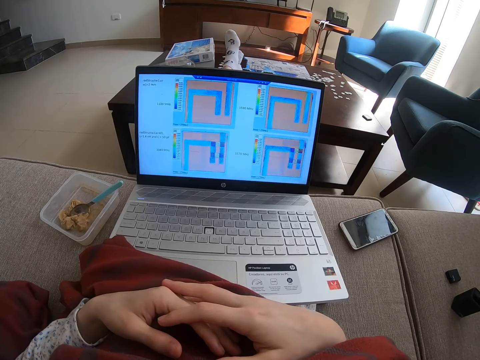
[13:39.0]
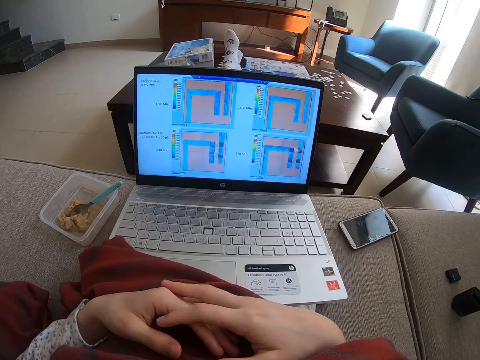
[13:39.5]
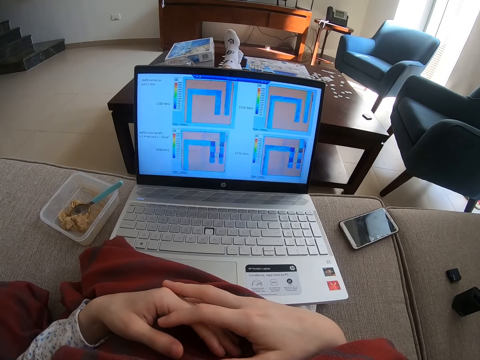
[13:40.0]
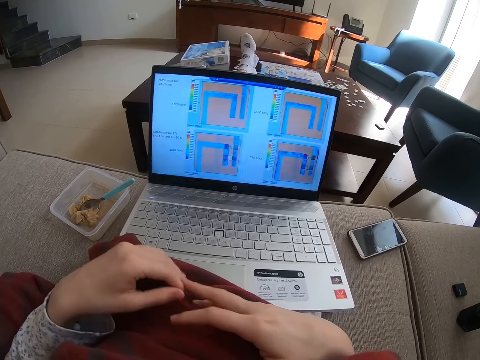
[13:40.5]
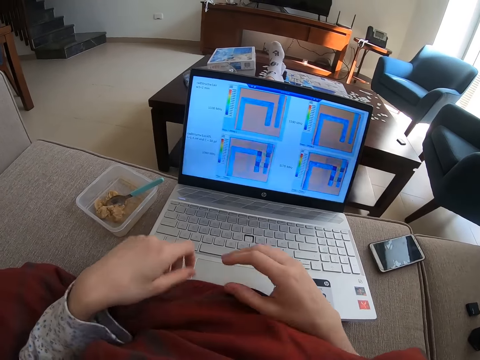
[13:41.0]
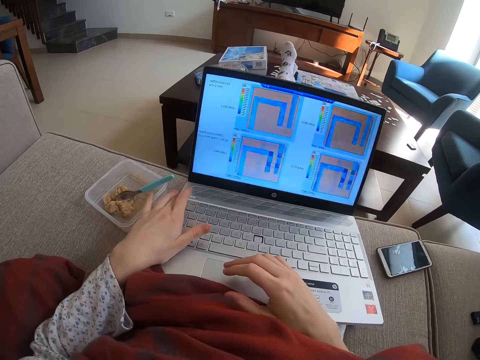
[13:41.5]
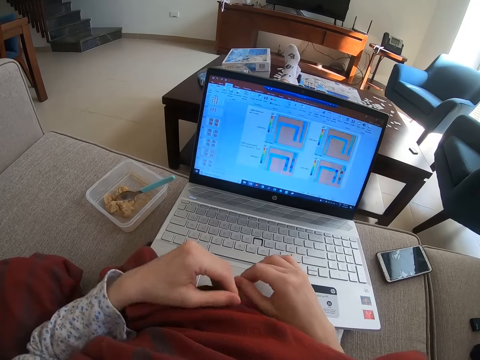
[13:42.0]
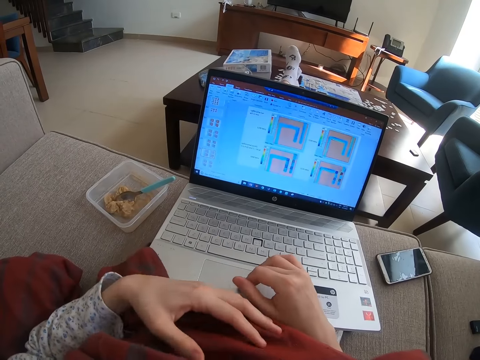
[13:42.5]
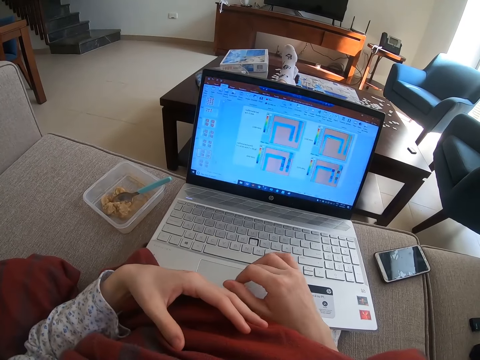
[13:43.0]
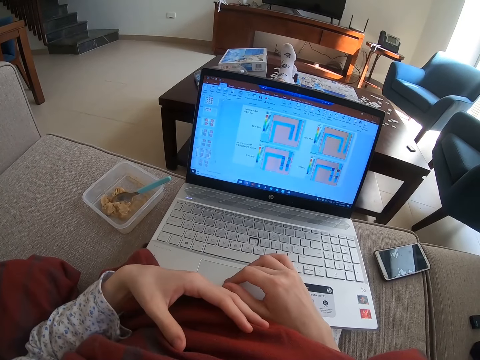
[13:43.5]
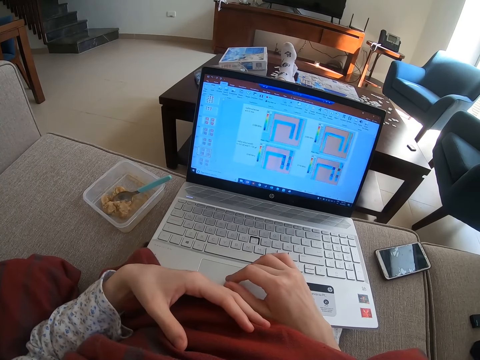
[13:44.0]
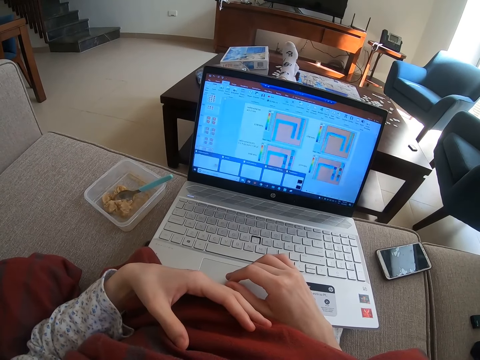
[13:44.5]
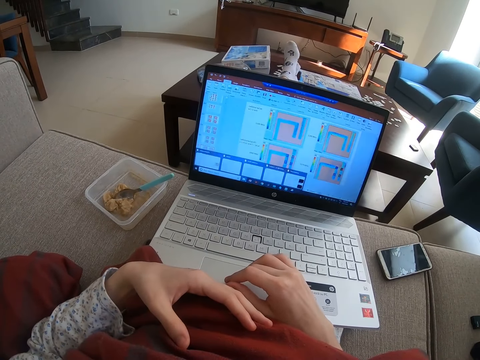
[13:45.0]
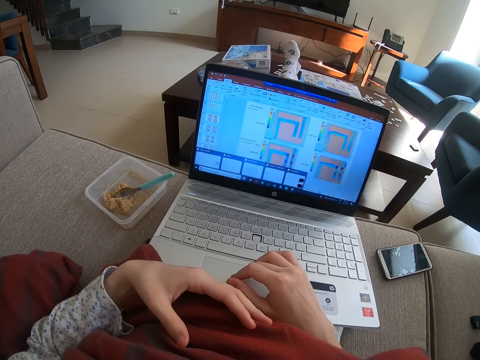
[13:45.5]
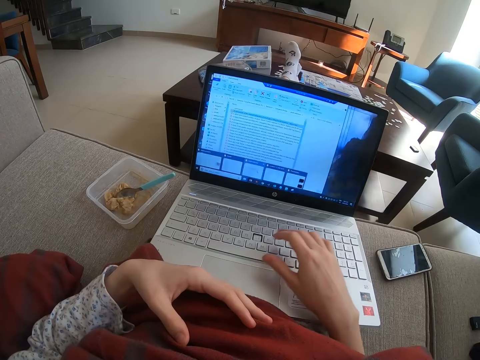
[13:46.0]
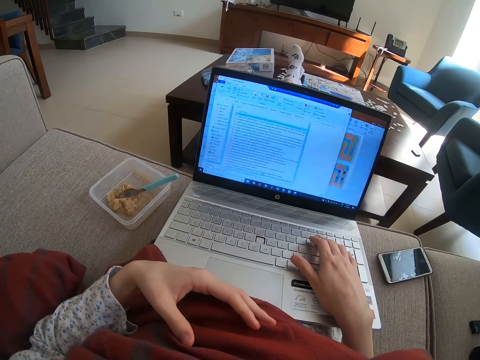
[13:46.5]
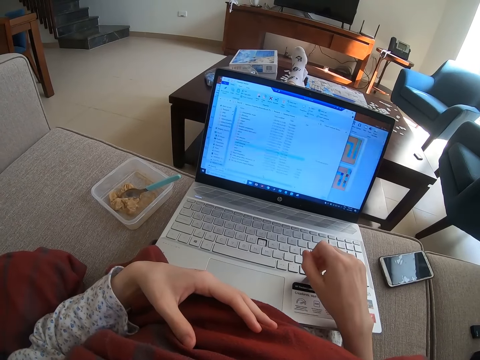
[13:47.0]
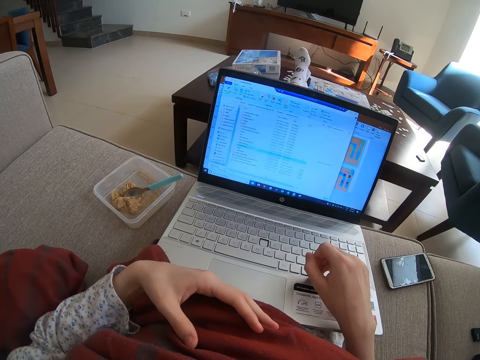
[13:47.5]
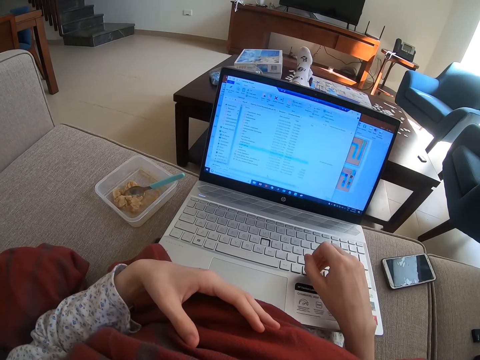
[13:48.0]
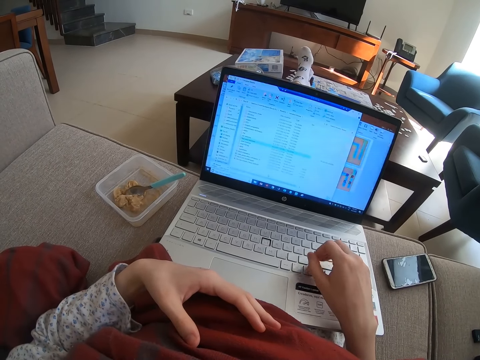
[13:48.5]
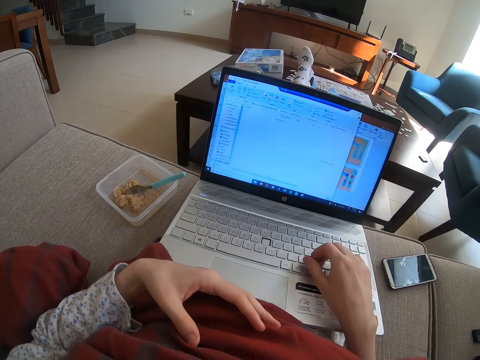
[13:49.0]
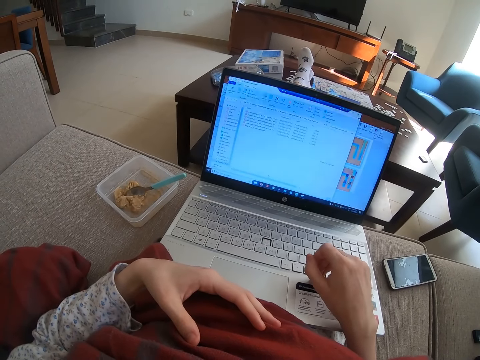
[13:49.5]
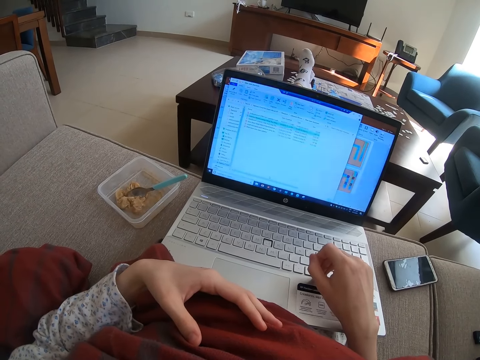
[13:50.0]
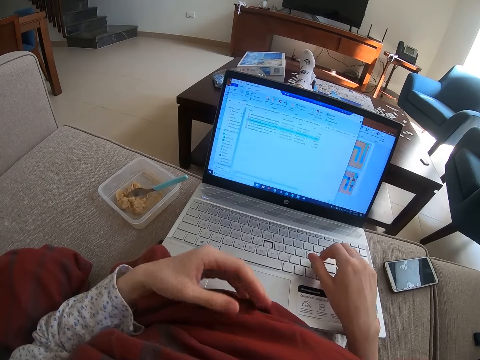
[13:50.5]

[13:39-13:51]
The camera wearer operates the laptop. They scroll on the mouse pad.

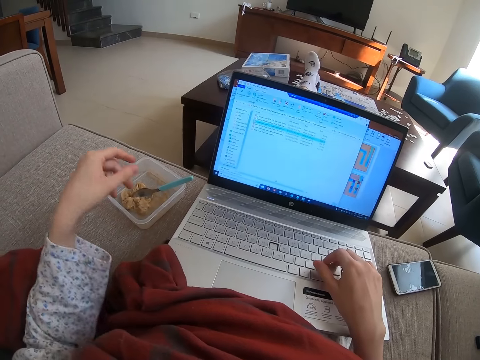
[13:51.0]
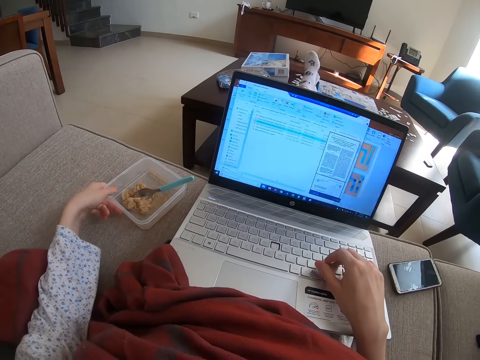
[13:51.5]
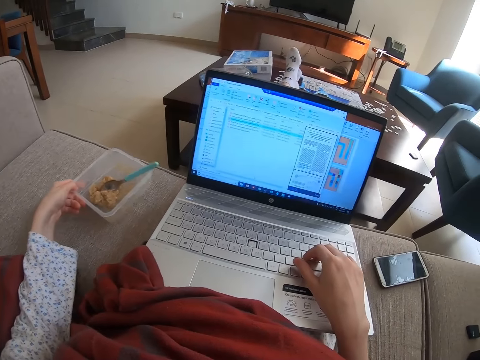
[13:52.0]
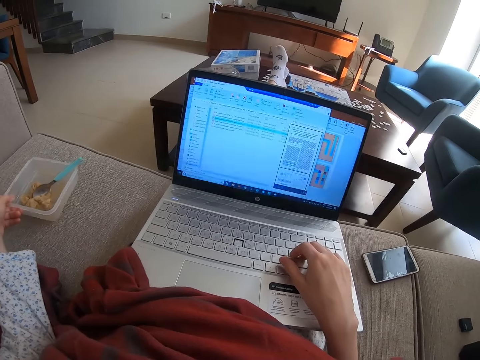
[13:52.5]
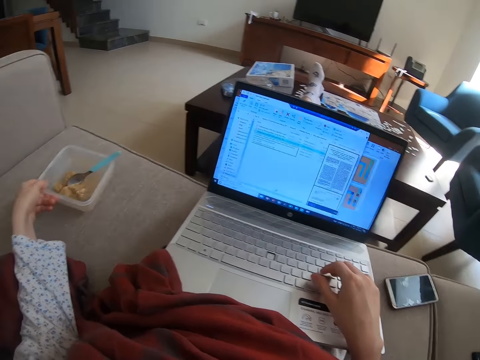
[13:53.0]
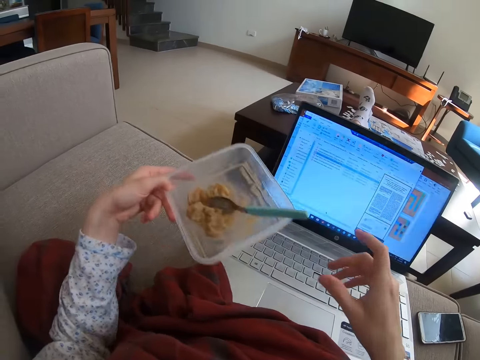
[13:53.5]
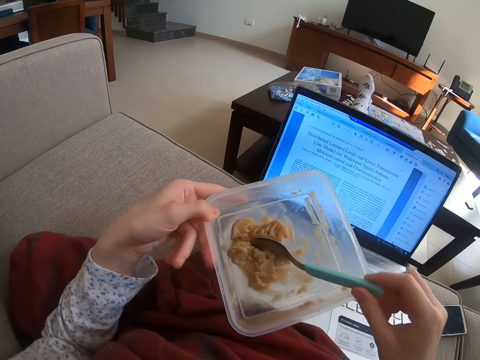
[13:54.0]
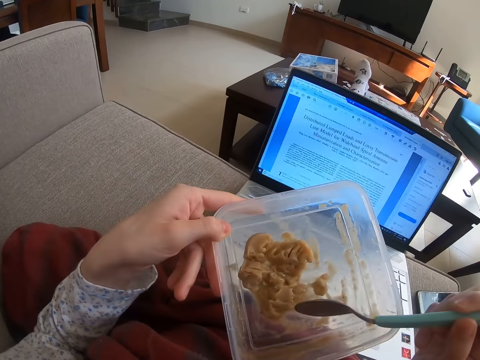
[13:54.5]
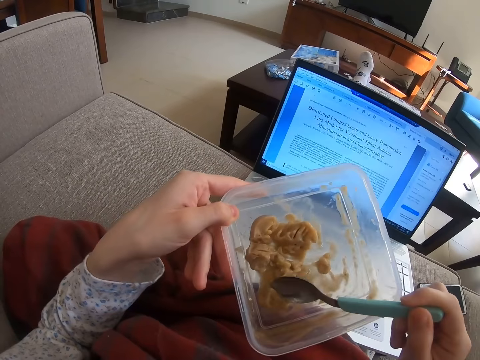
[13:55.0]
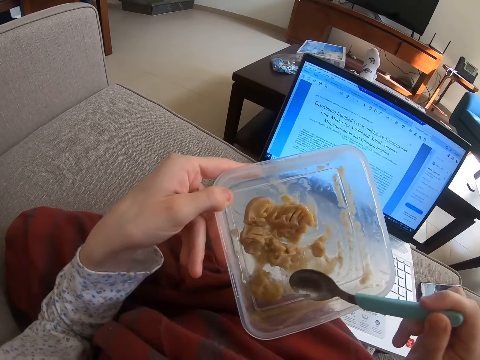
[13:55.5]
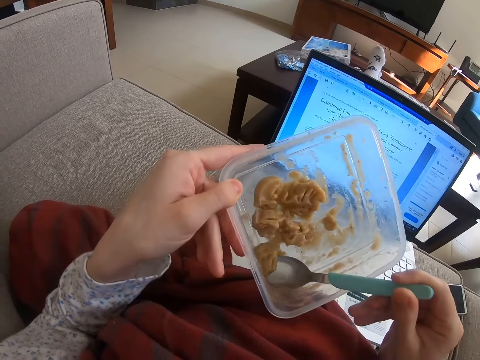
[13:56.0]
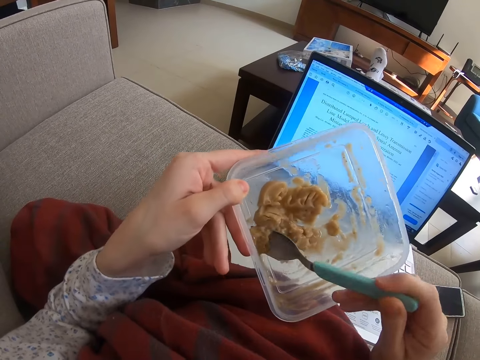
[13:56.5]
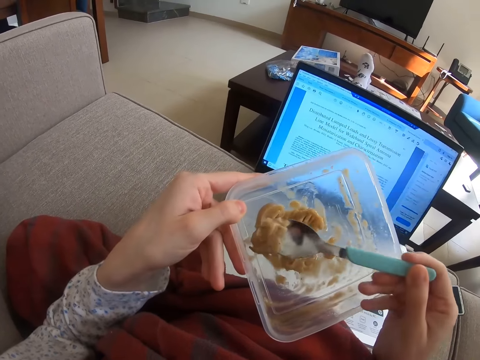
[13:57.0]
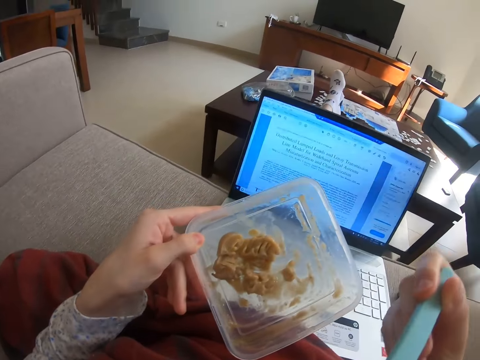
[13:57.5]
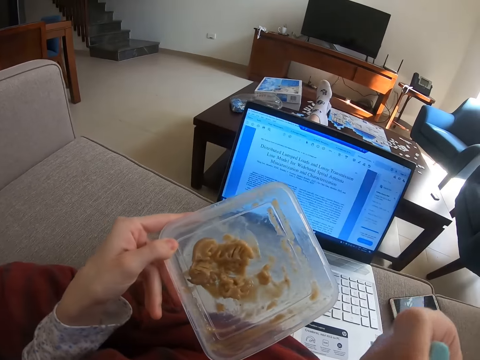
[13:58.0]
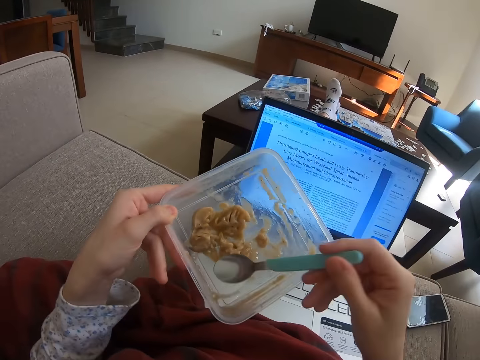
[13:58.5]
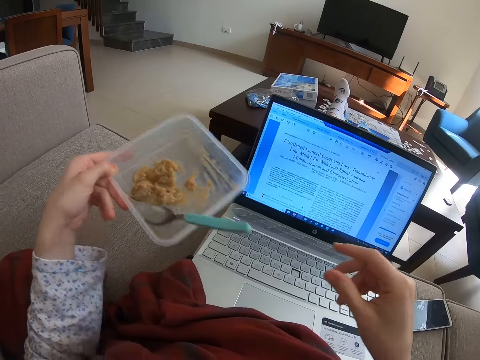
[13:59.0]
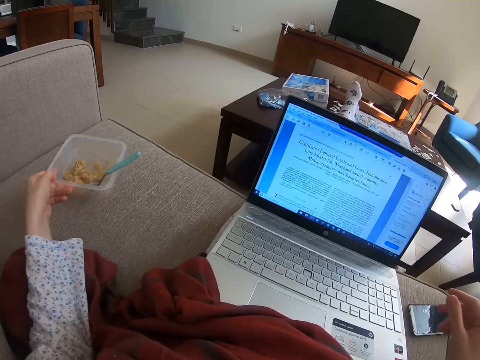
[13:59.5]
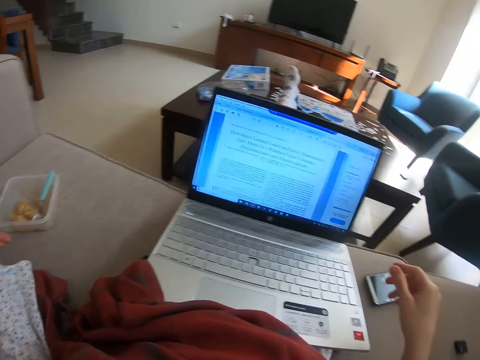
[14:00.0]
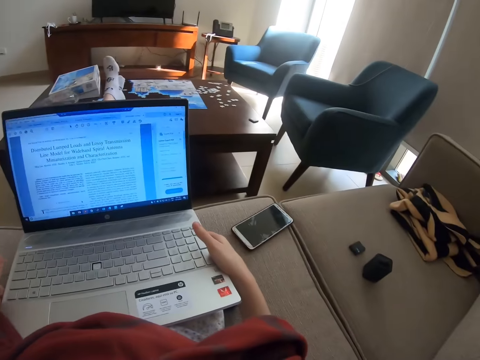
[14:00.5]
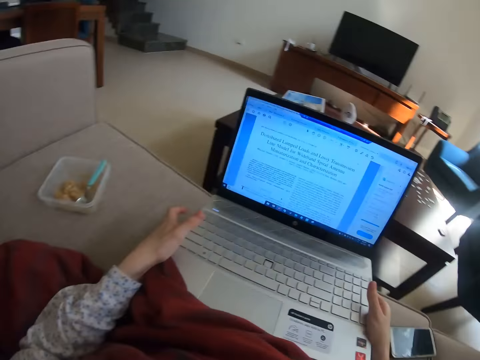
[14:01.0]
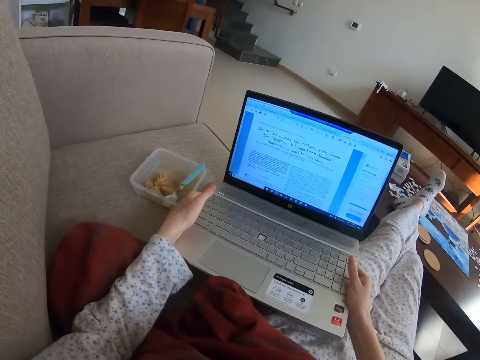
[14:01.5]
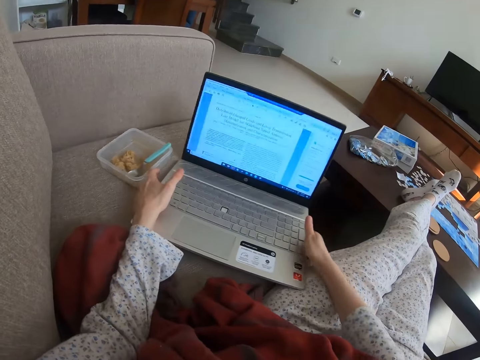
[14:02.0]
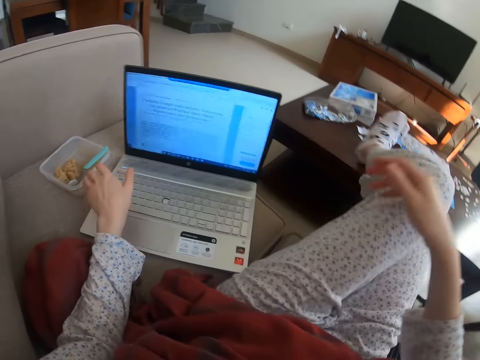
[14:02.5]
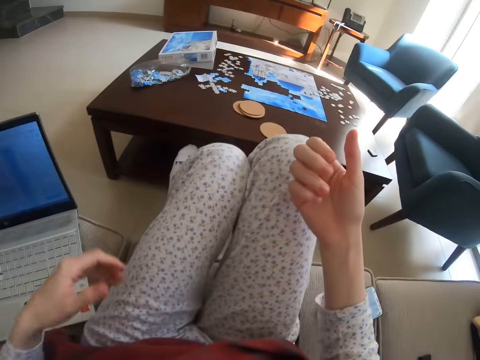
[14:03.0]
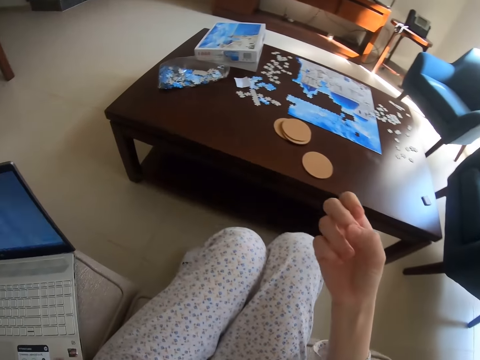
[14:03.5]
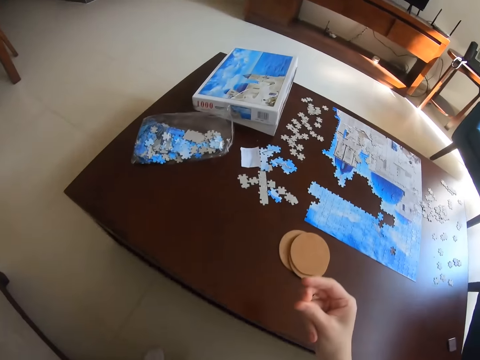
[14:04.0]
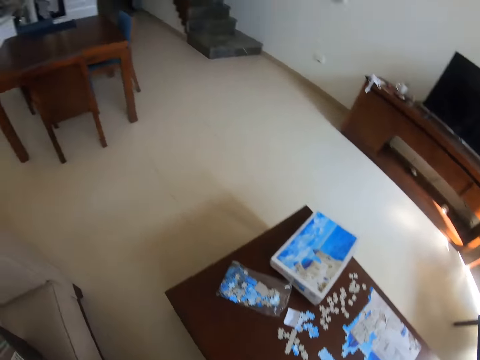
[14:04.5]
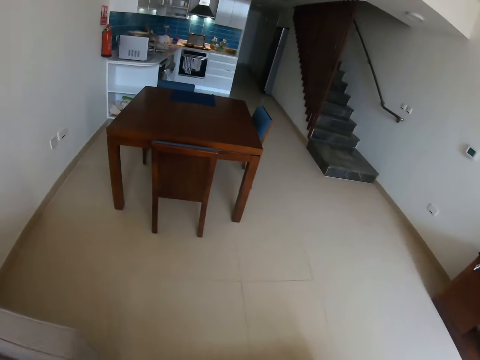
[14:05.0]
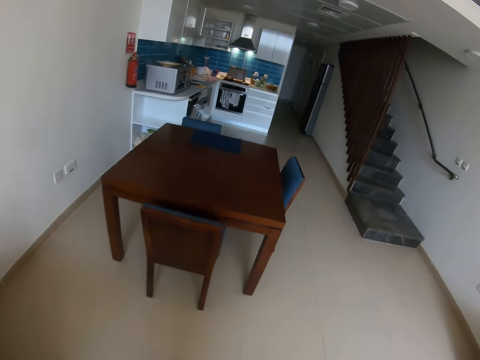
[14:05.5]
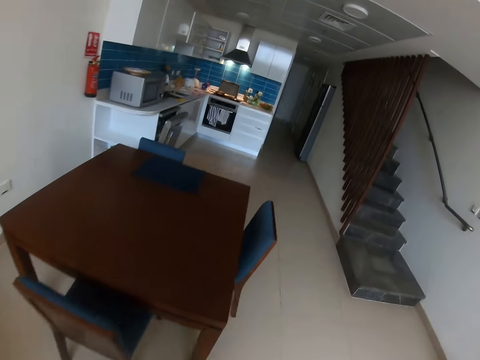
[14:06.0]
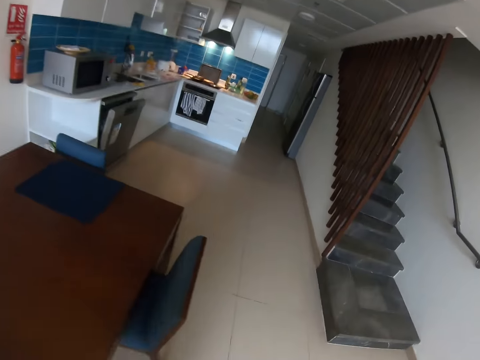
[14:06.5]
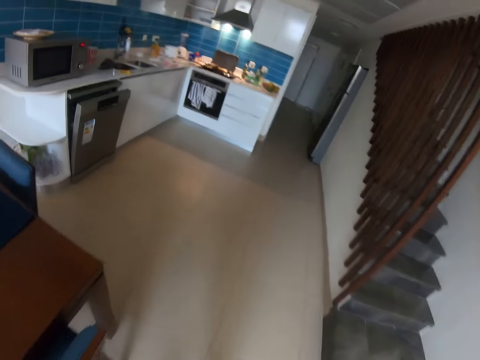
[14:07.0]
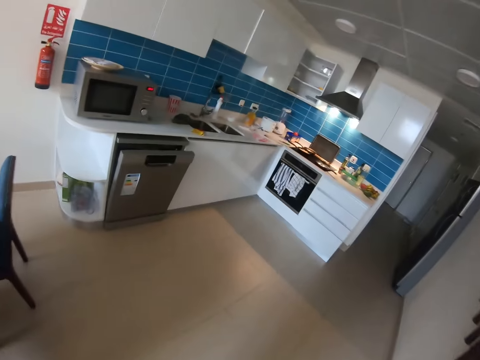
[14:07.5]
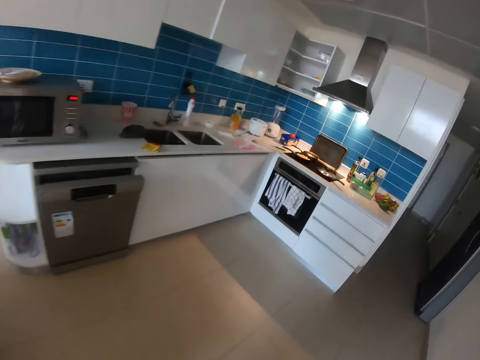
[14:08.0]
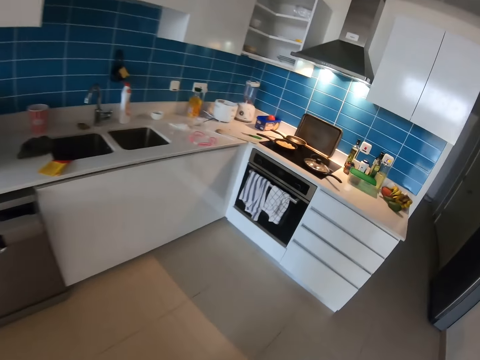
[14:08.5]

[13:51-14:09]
The camera wearer moves a food container or tin from the couch. They pick up the food container. They raise the tin. They pick up a spoon. They scoop the food with the spoon. They eat the food with the spoon. They drop the spoon in the tin. They place the food container on the couch. They pick up the laptop. They place the laptop on the couch. Someone else places the laptop on the sofa. The camera wearer moves their legs. They walk around the room.
